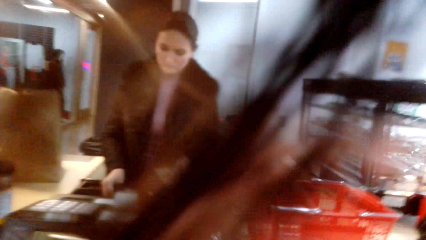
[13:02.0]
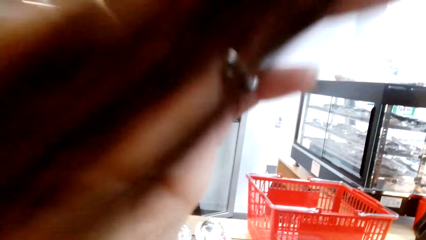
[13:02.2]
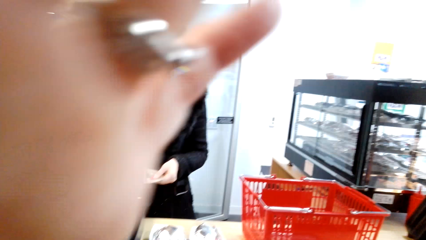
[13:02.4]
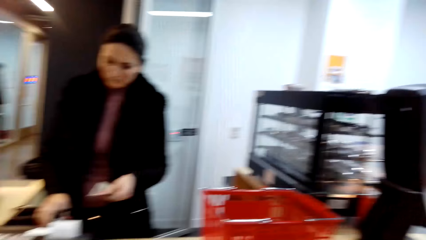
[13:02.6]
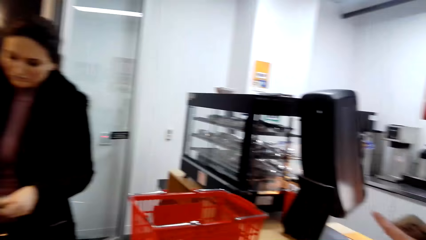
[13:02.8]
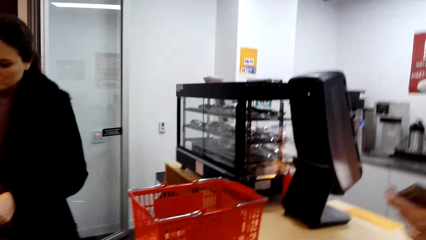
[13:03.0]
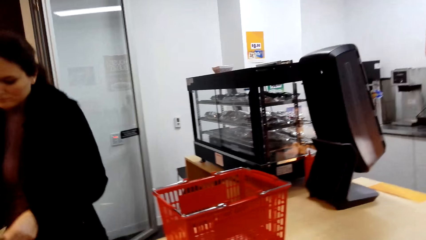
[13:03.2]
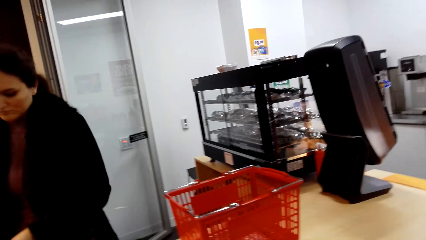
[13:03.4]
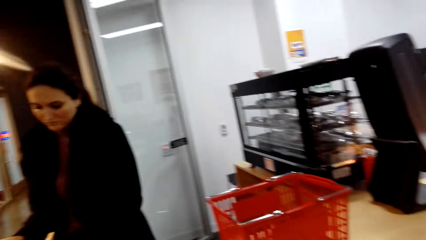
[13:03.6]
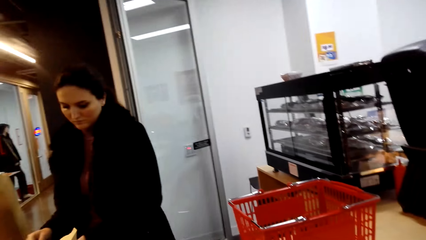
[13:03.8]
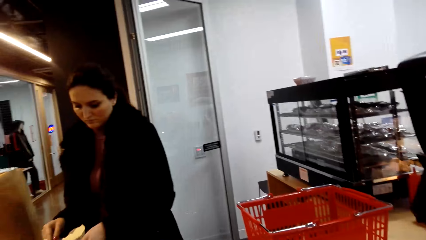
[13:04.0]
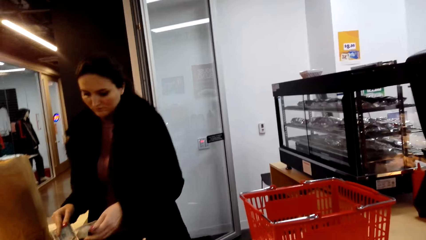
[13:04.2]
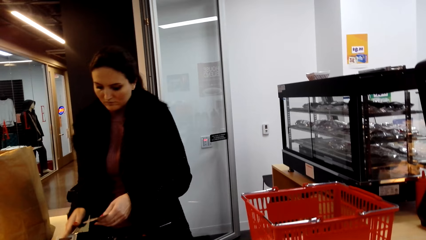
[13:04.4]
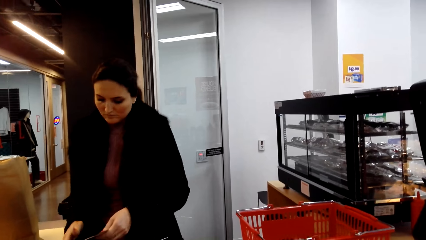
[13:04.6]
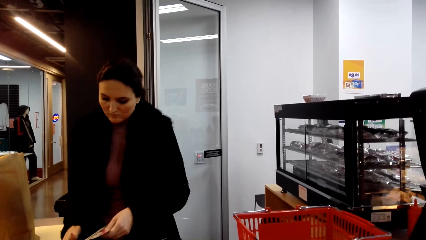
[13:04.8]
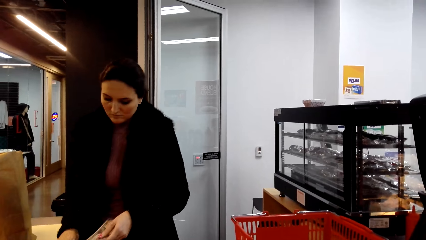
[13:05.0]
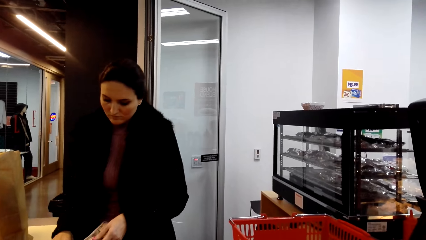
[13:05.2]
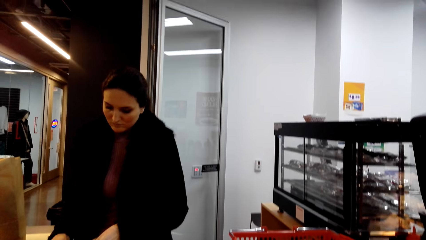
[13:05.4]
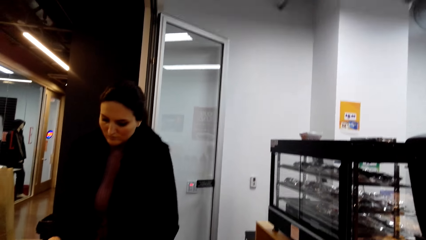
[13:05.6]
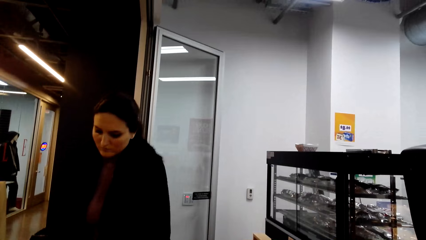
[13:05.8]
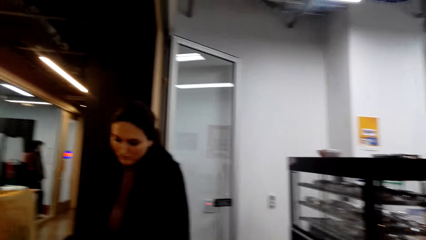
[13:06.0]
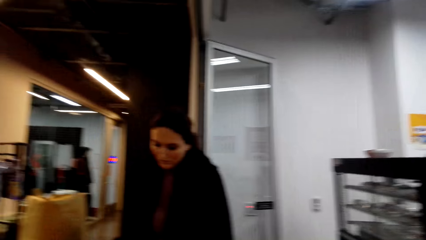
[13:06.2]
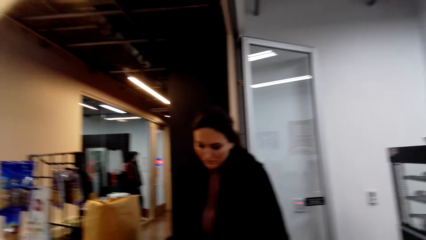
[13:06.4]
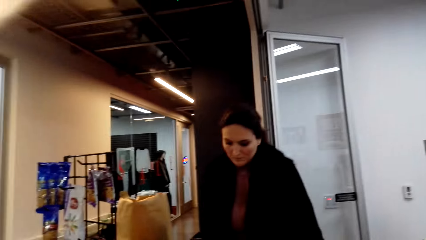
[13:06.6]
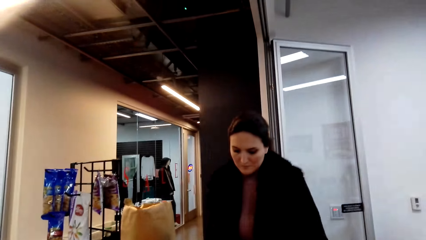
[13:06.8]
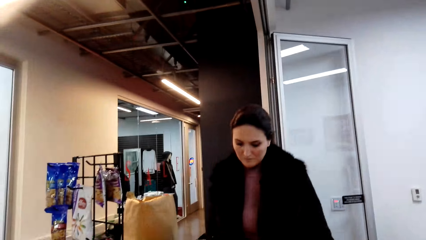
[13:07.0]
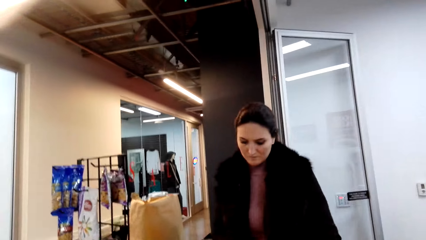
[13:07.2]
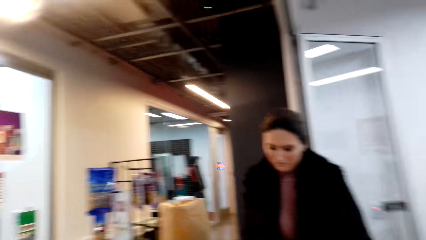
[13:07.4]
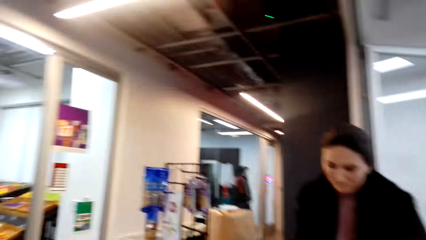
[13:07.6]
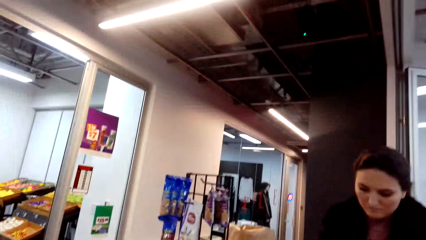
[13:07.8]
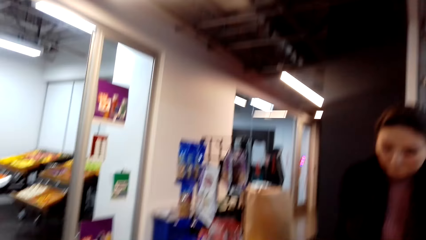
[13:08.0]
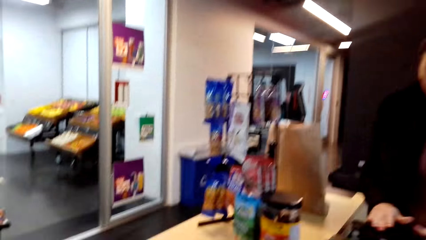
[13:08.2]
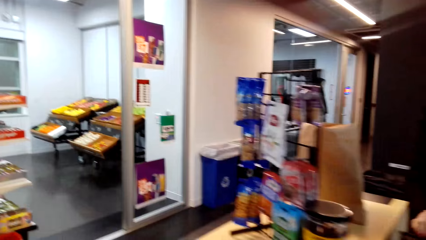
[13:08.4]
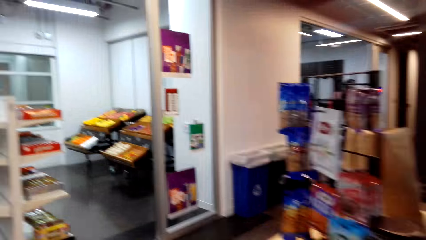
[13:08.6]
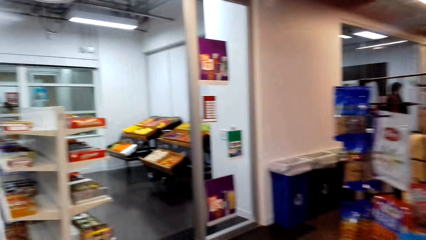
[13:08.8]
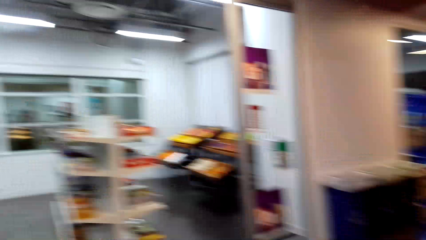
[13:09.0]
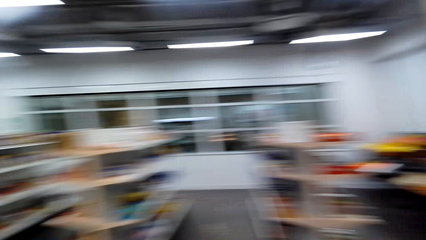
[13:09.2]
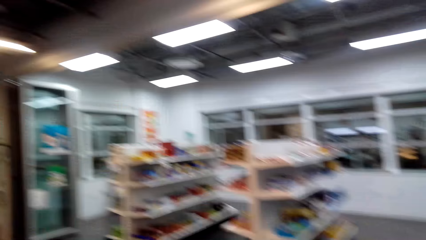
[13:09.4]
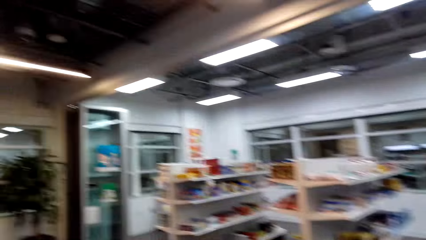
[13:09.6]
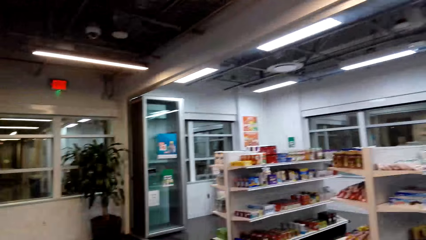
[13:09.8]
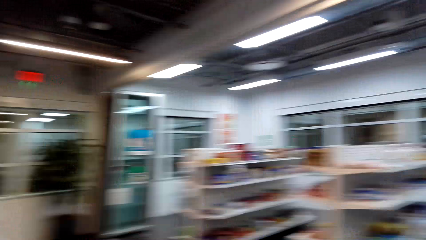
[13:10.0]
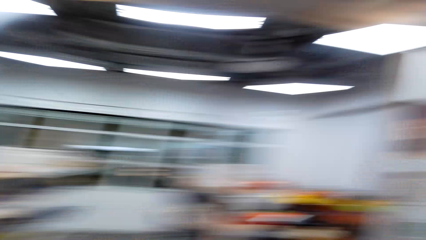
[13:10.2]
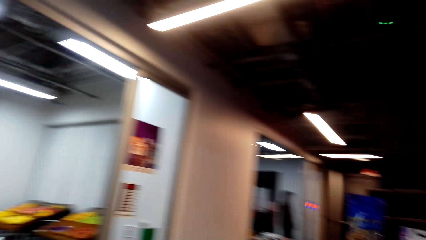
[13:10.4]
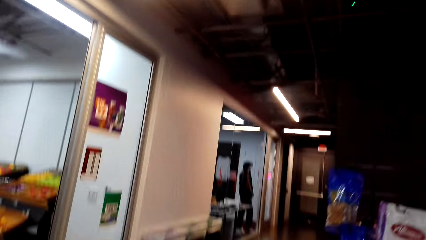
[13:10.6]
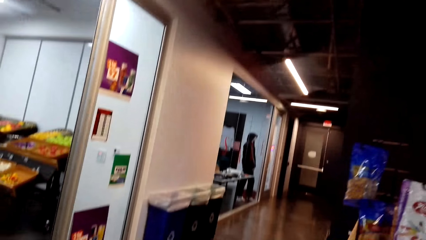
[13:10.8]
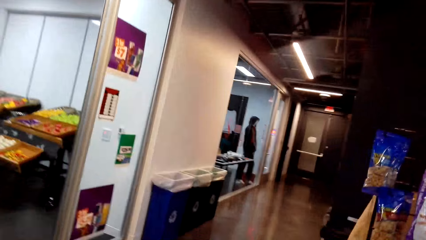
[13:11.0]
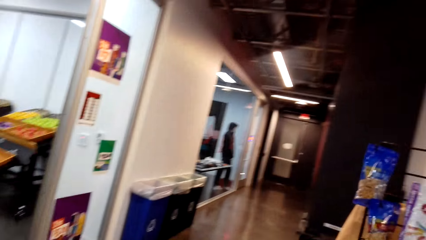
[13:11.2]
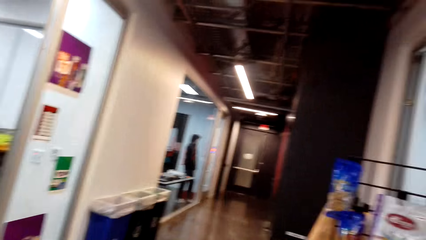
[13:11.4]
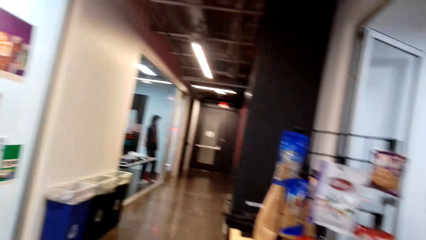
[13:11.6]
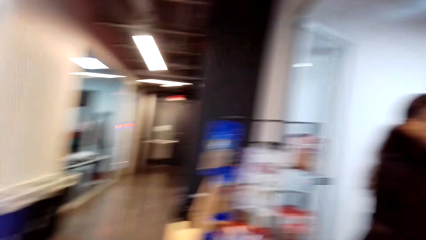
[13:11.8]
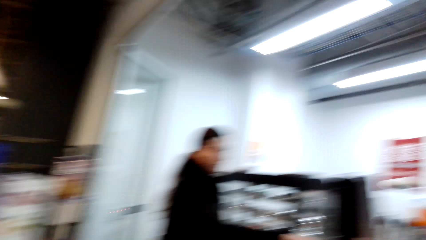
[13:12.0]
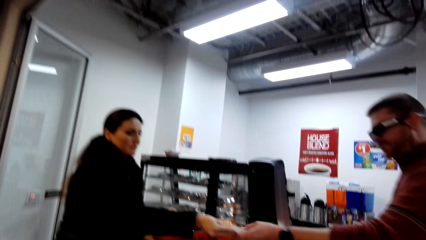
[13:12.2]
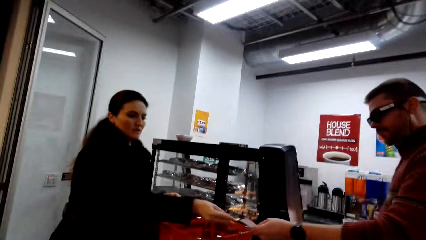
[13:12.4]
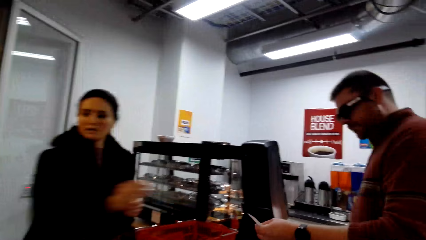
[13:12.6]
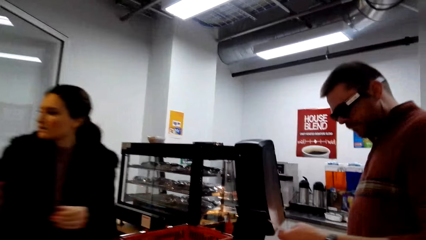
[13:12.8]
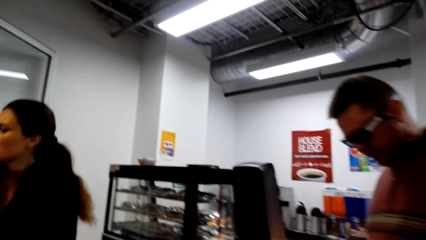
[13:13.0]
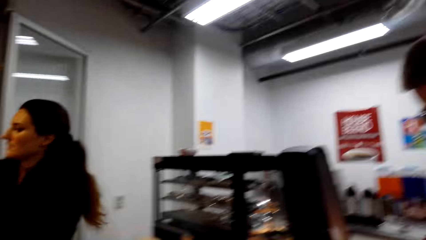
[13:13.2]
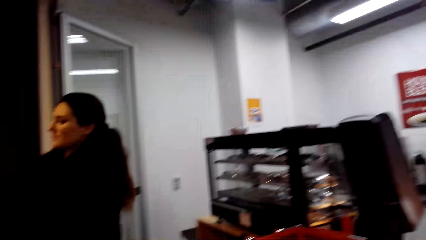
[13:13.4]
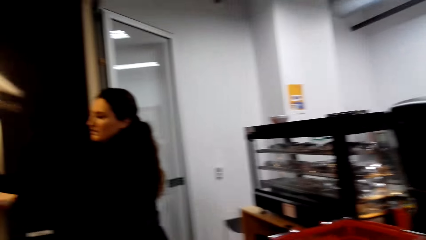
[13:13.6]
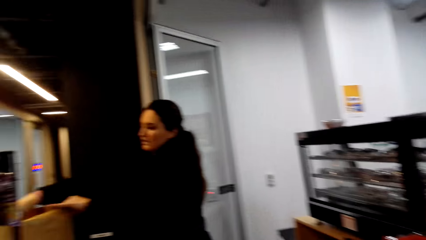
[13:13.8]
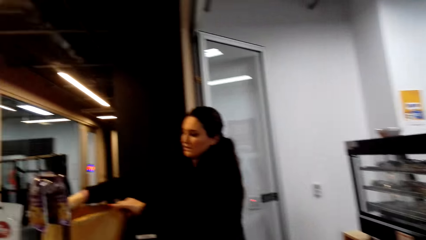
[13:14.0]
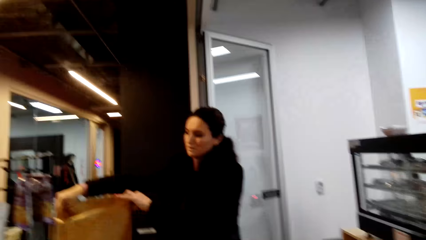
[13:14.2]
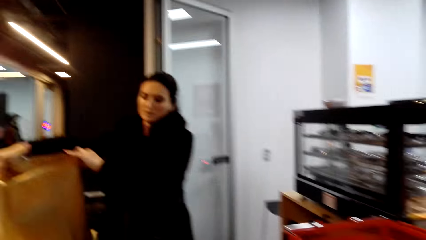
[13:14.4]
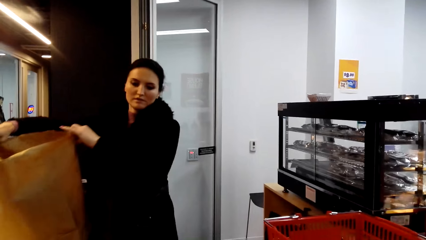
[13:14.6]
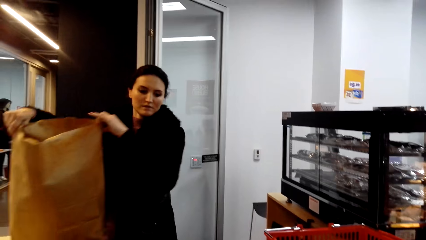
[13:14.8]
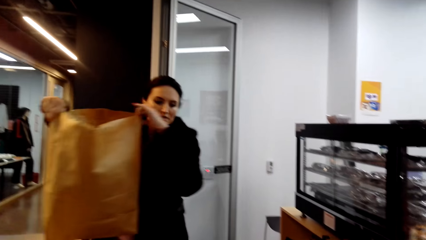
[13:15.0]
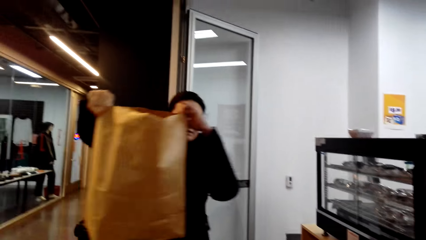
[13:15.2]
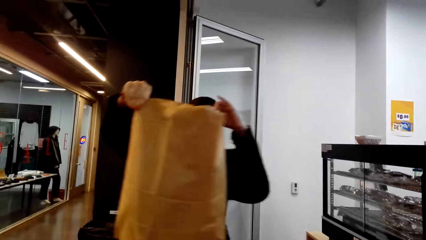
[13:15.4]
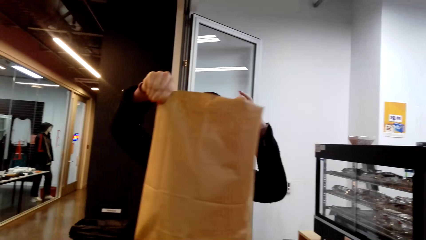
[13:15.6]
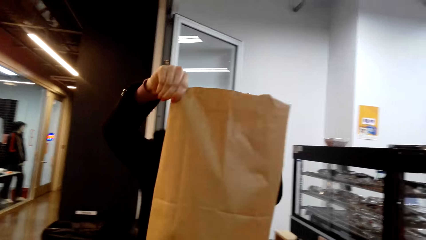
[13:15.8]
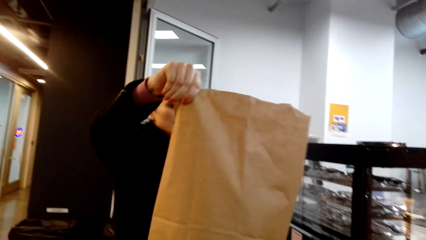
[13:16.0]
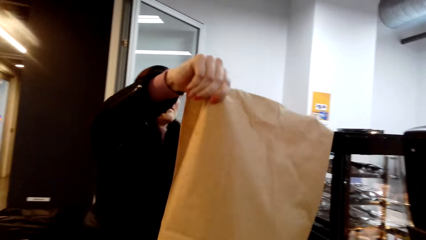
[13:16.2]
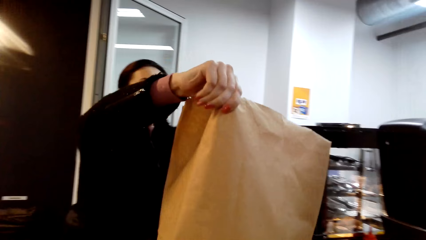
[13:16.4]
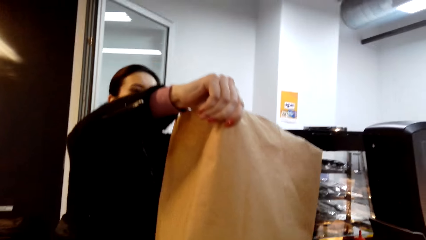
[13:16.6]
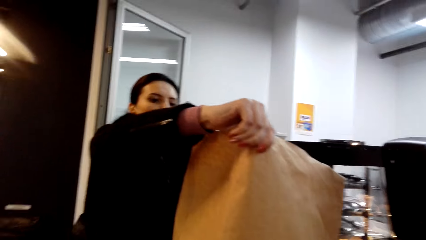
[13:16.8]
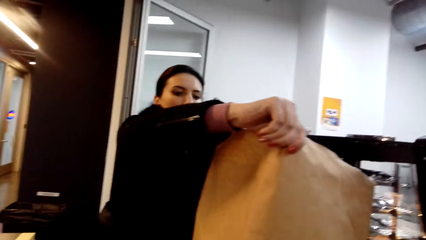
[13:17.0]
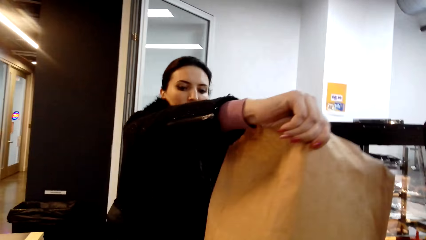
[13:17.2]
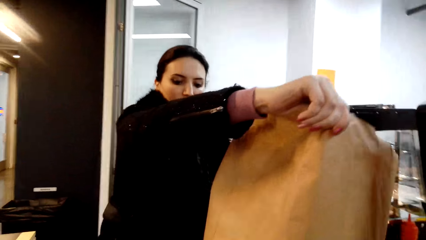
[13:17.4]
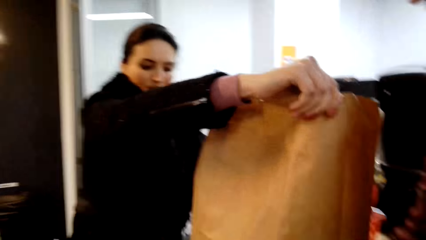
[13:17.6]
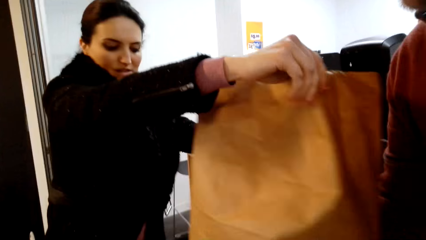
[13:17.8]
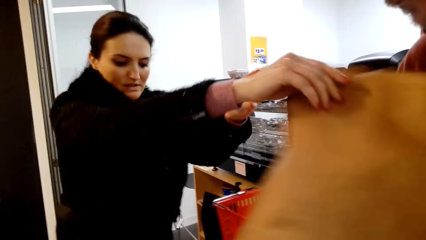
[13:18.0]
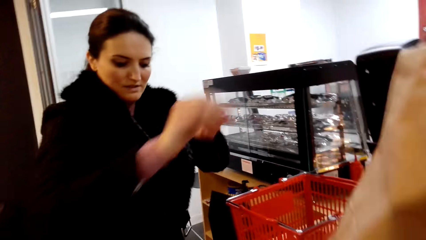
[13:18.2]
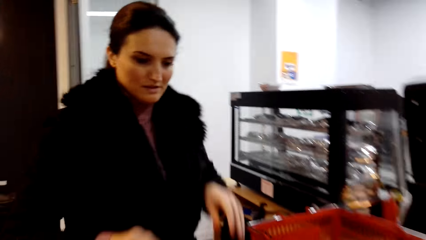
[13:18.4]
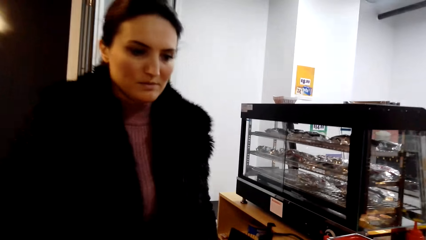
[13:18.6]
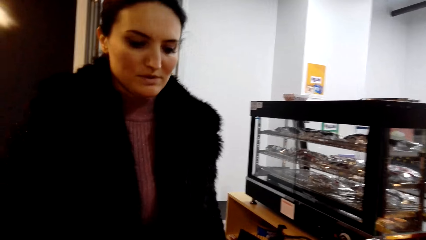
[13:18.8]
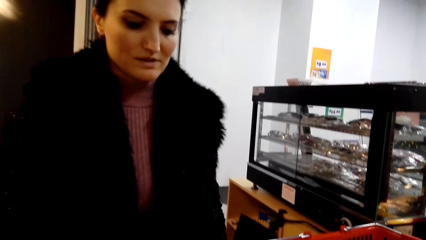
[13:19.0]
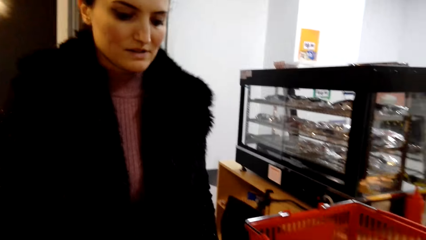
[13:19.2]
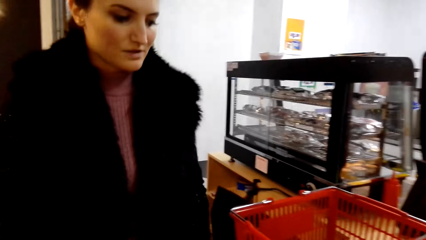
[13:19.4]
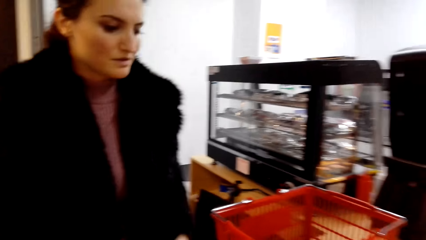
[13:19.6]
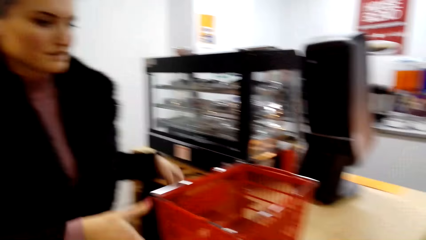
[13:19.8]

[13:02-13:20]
The camera wearer pushes her hair backwards. She looks around the store. She looks around the store again. A man receives the receipt from a woman. The woman hands over a shopping bag to the man.
